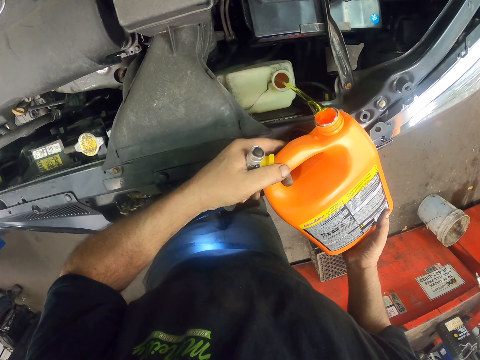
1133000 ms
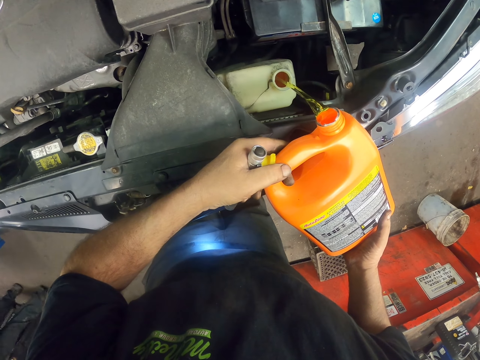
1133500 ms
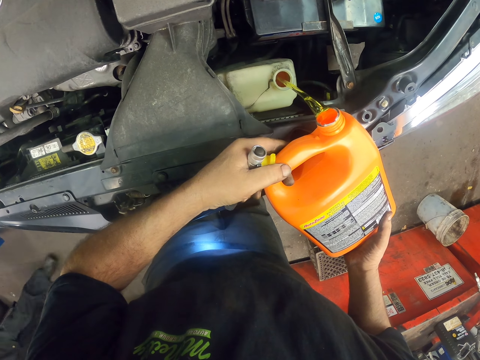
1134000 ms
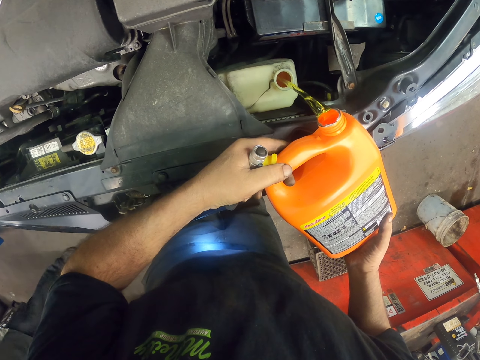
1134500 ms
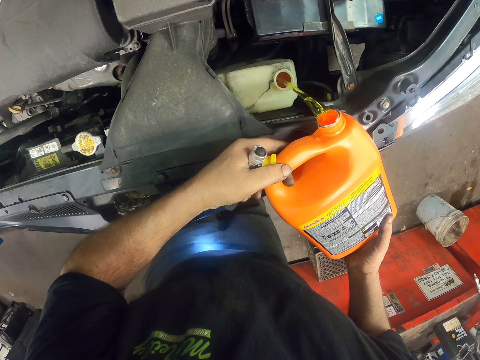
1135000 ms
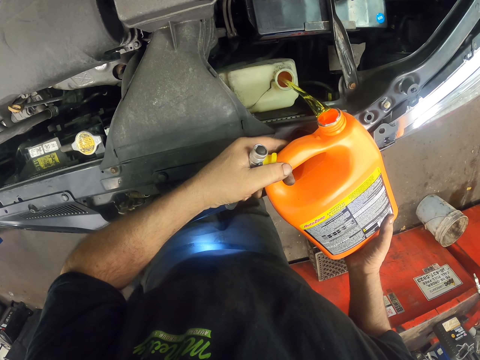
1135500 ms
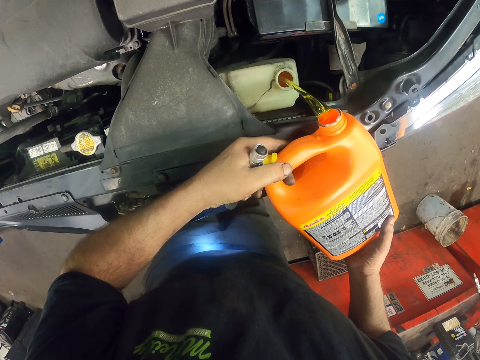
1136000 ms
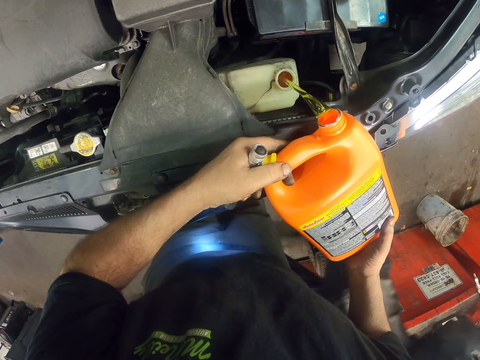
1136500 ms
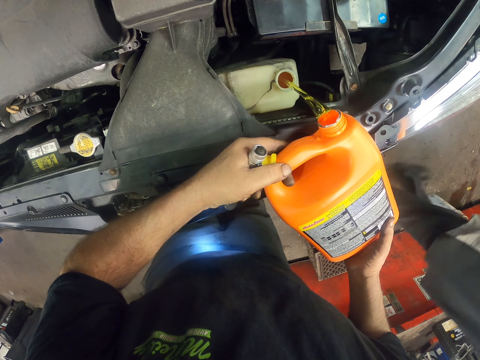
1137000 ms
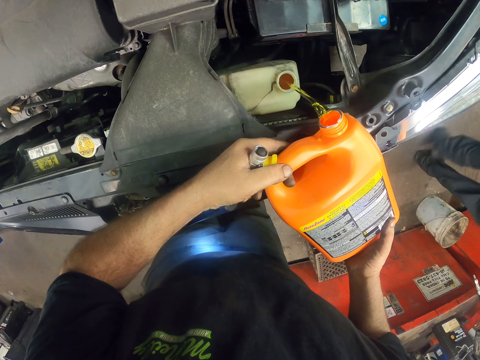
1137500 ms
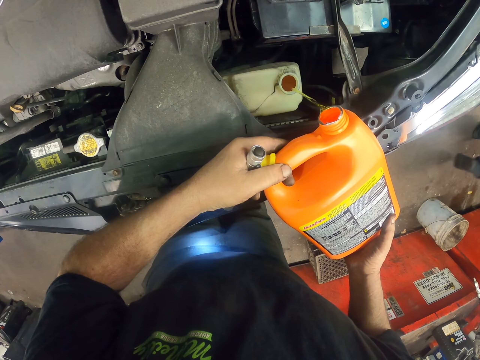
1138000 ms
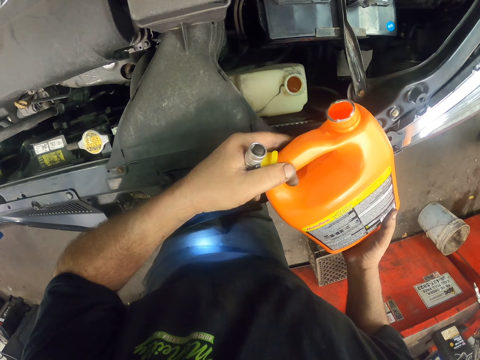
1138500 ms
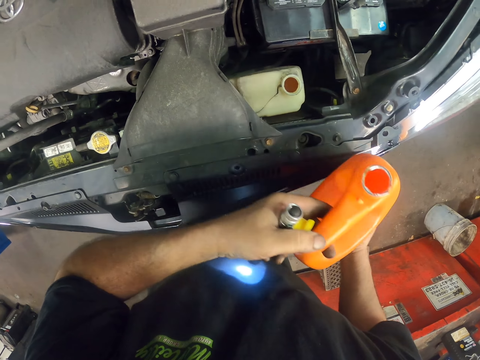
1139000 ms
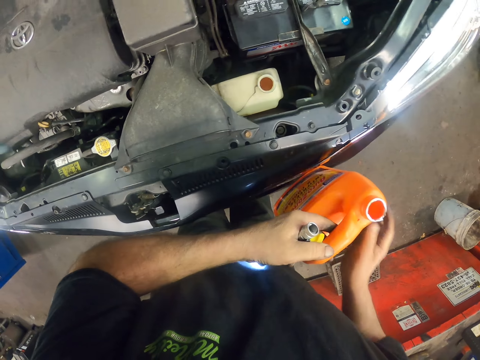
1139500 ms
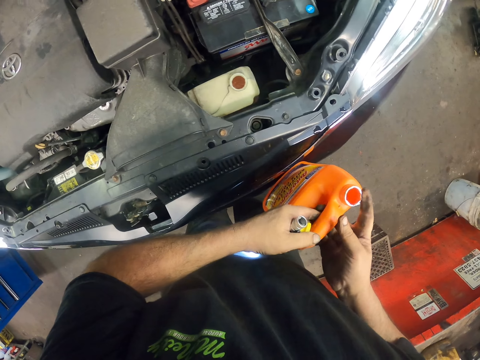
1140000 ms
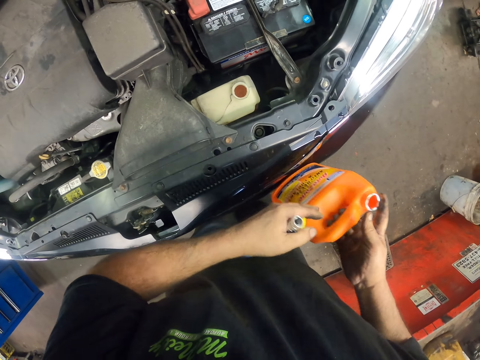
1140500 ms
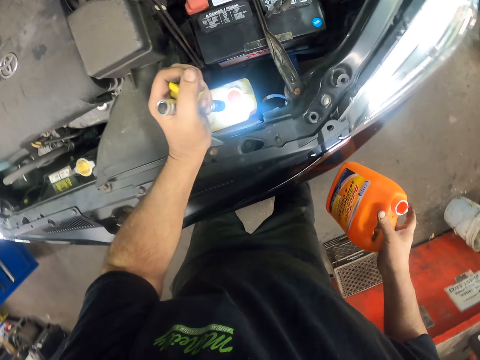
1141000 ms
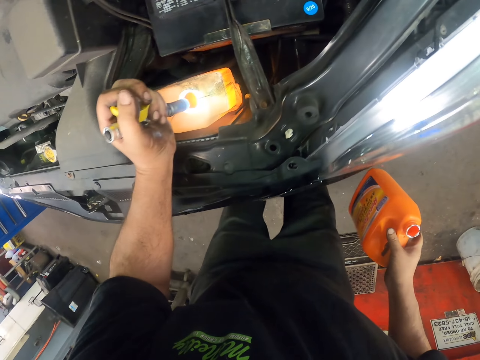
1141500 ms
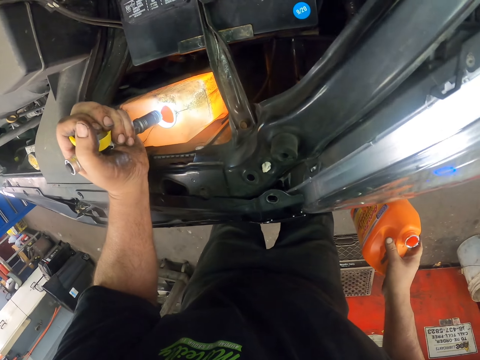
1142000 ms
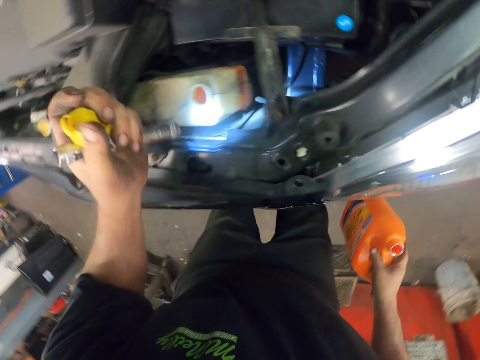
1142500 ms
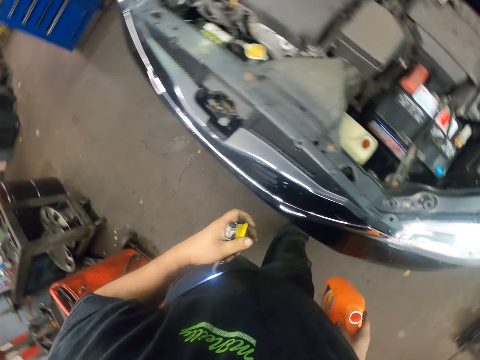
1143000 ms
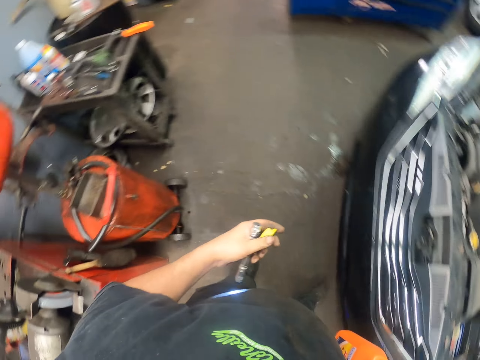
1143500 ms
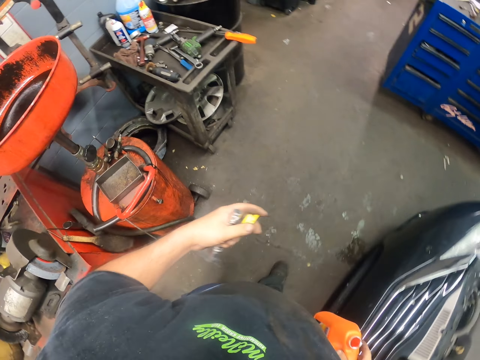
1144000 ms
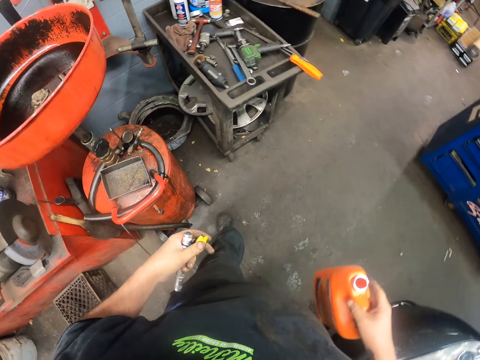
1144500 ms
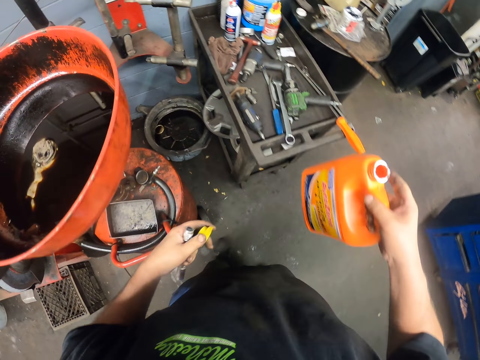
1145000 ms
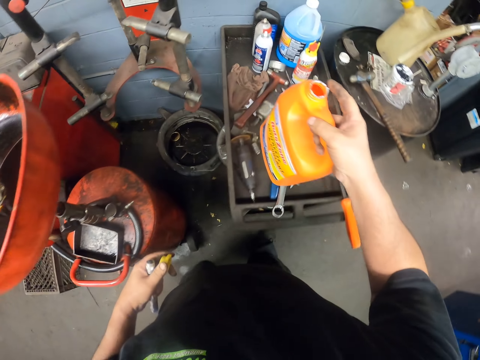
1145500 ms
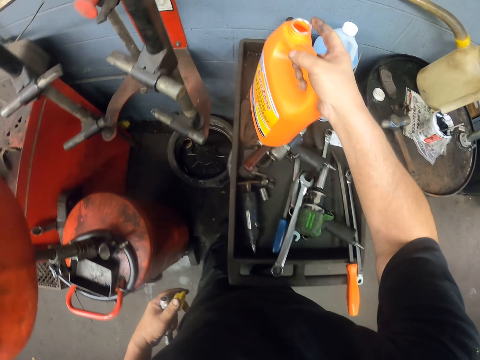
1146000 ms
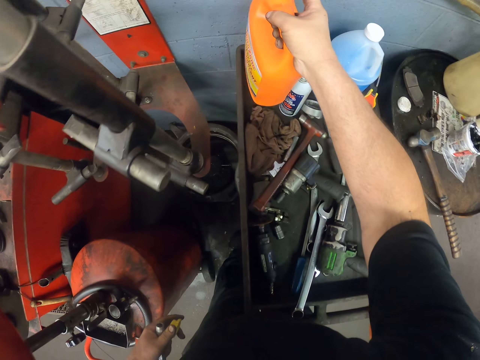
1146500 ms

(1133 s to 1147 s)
The camera wearer stops pouring the oil. They look in the tank. They look at the bottle. They turn around. They place the bottle on the table.

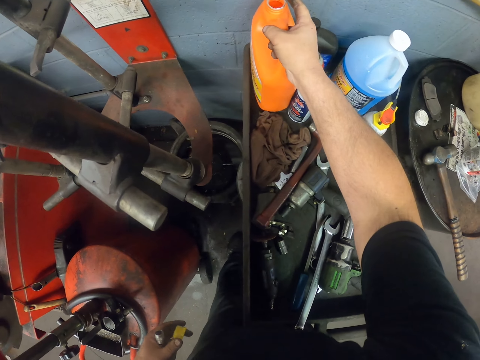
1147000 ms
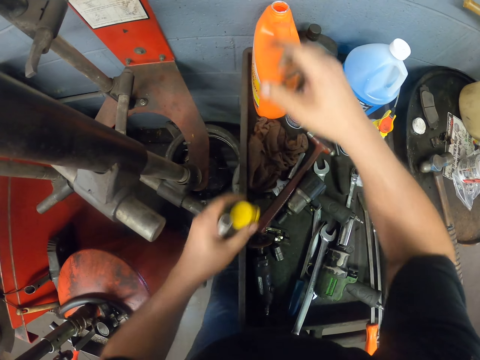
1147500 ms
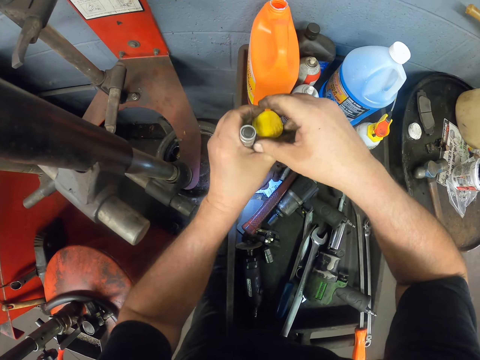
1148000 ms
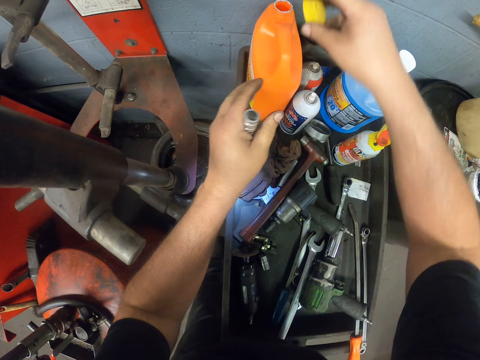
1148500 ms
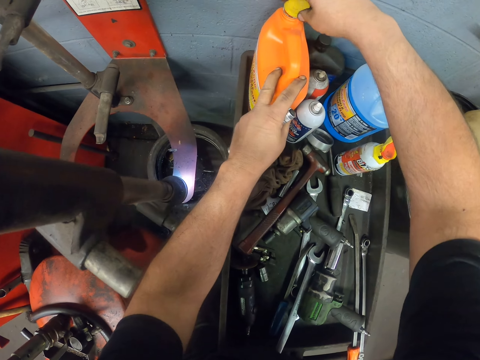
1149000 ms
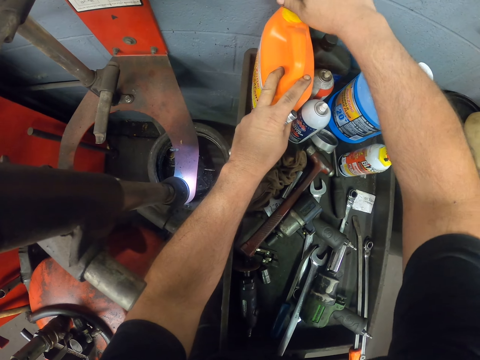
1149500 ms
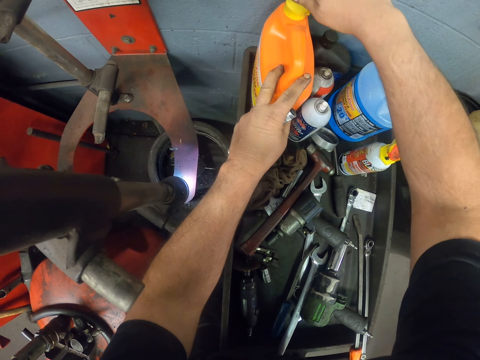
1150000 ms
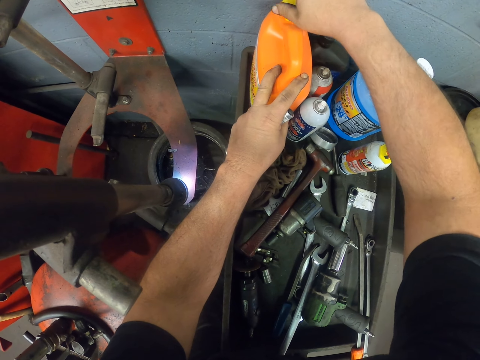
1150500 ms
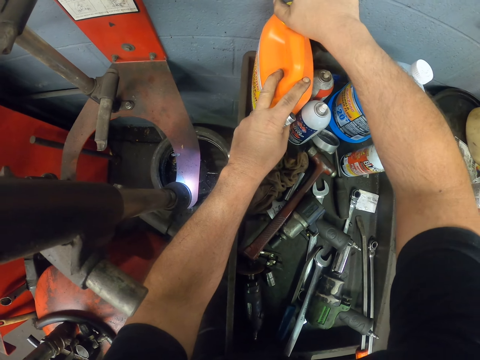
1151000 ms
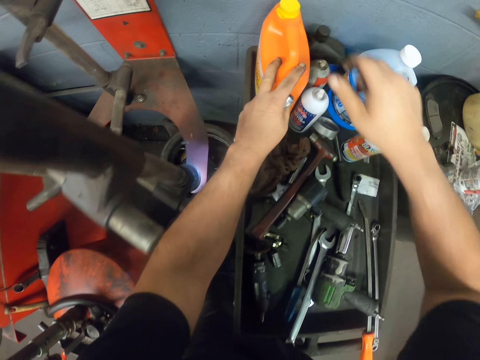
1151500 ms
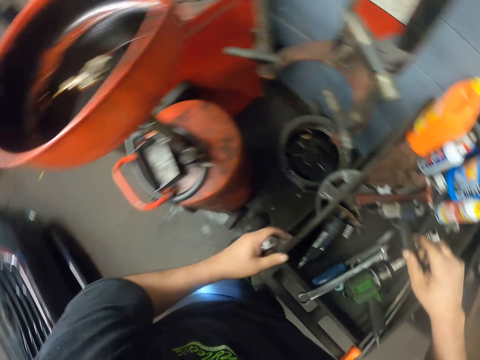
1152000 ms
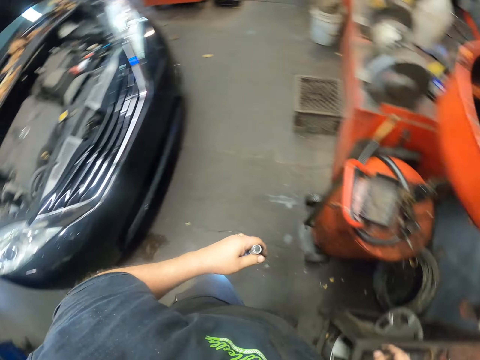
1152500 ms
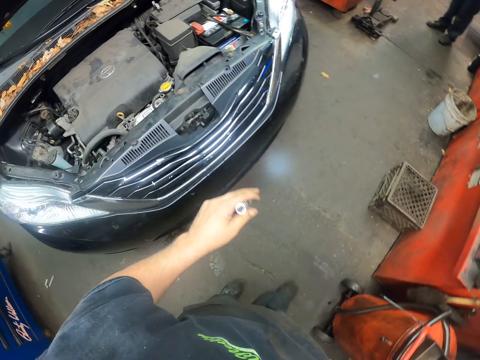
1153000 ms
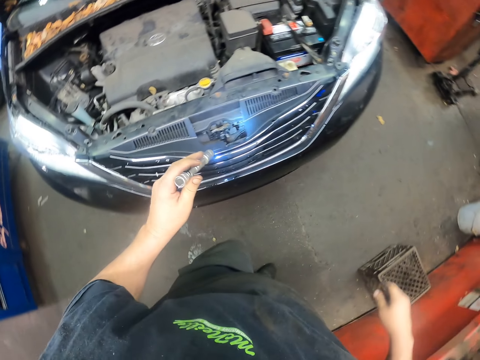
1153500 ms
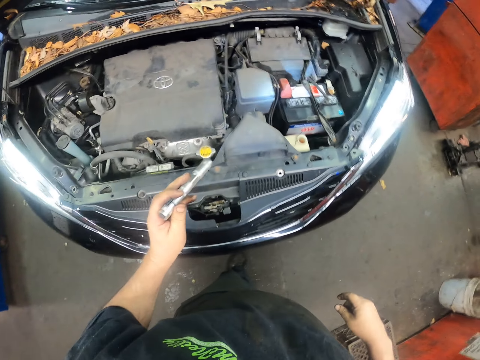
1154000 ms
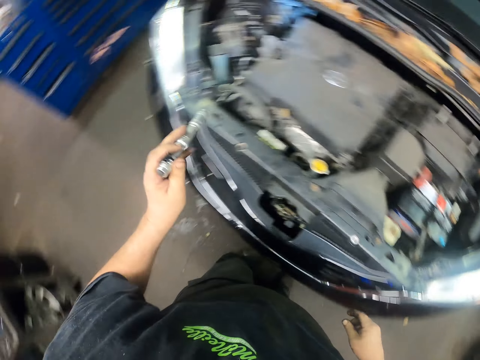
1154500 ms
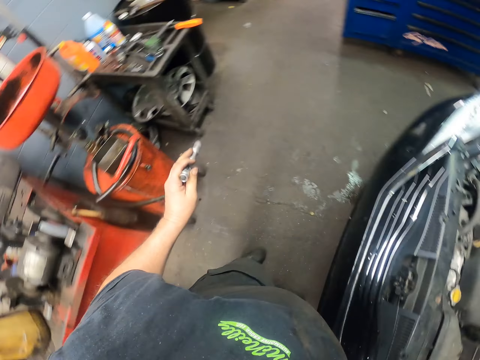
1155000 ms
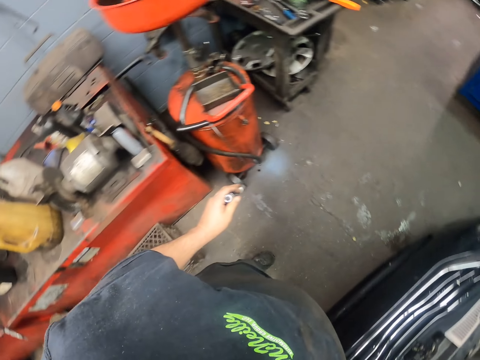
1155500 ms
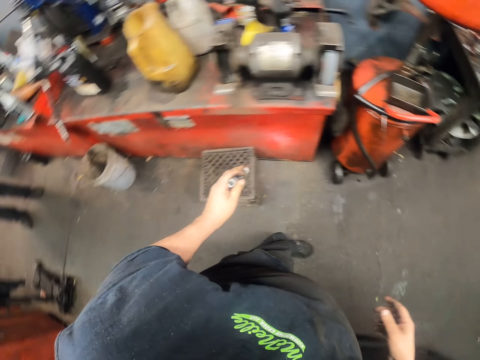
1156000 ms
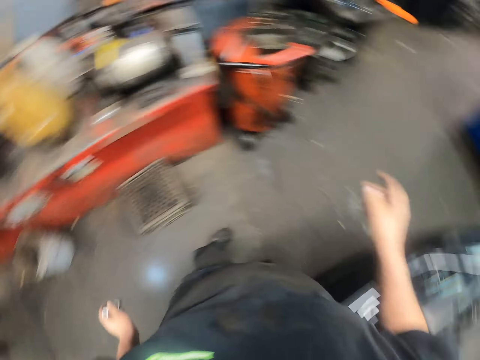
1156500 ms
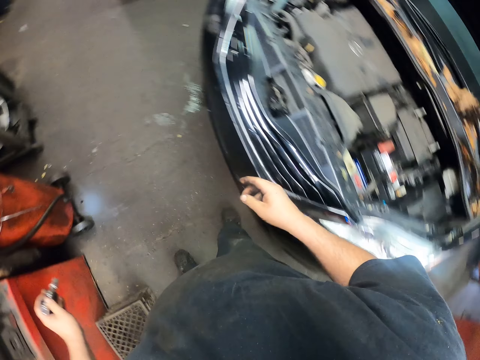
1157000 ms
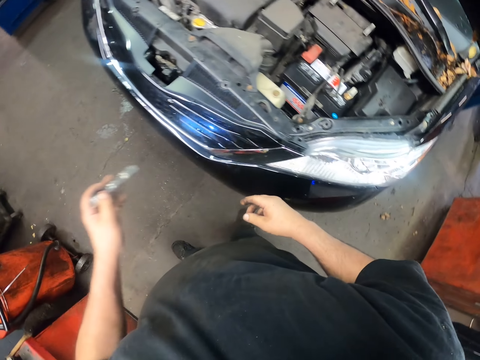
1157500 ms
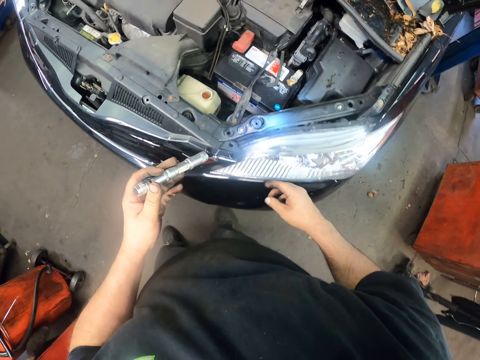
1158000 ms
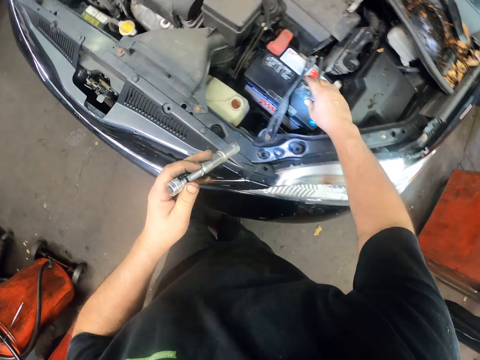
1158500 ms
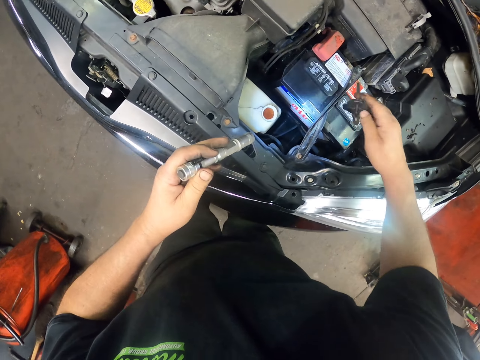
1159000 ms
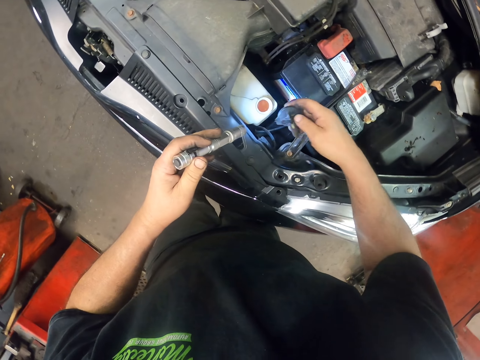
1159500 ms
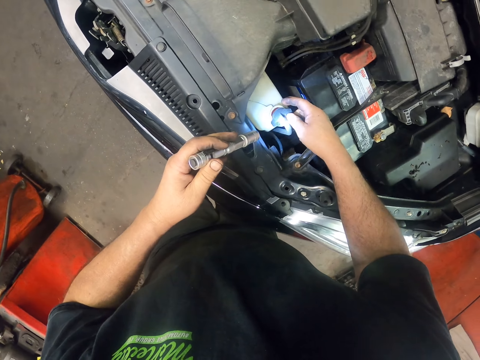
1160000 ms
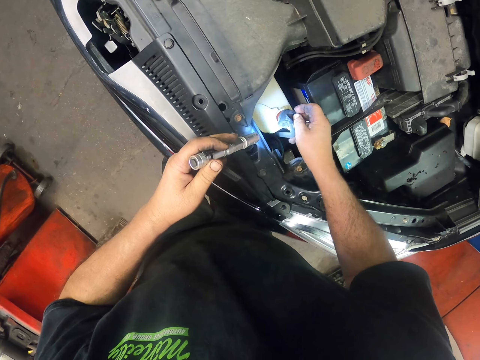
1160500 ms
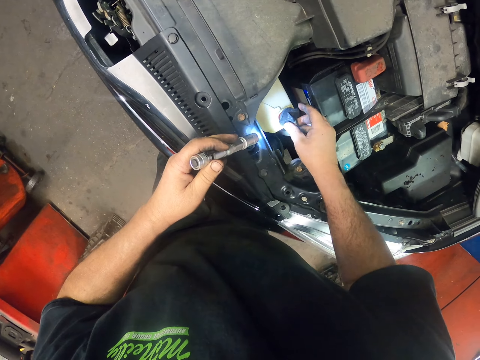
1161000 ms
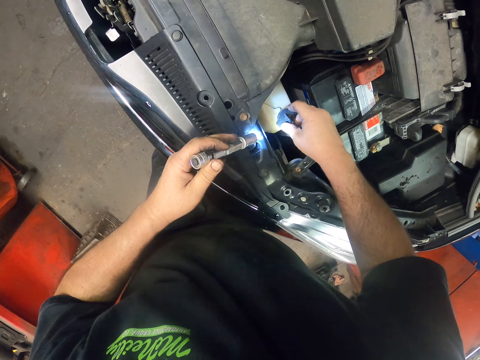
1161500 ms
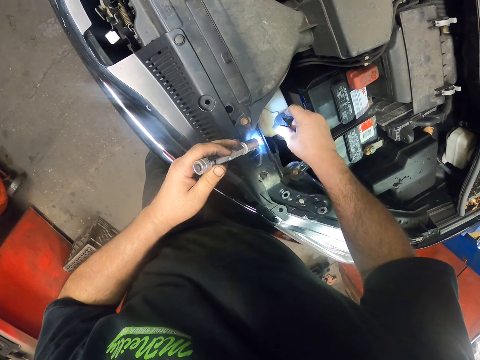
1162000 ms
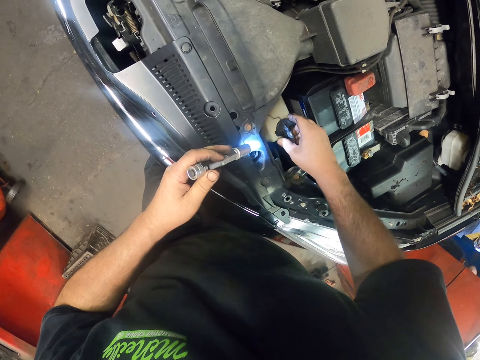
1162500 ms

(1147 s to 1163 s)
The camera wearer closes the antifreeze coolant bottle. They turn around. They walk towards the car. They take a tank cover. They close the bottle. They cover the tank.
